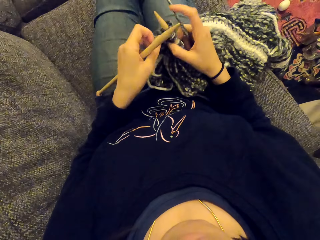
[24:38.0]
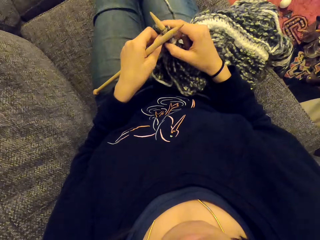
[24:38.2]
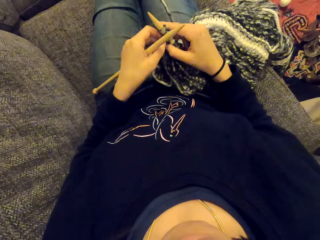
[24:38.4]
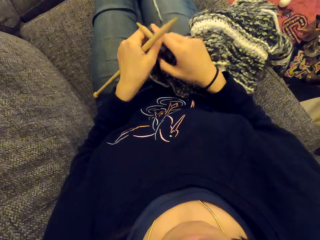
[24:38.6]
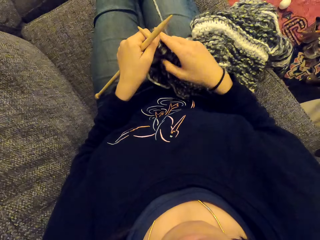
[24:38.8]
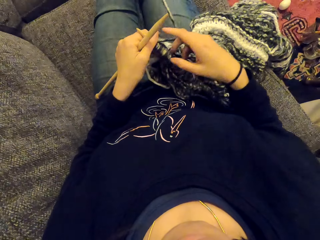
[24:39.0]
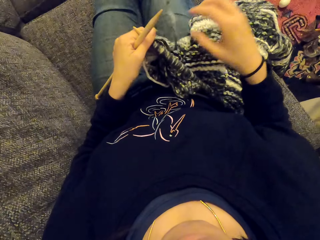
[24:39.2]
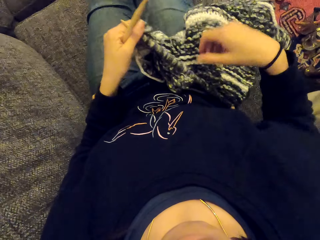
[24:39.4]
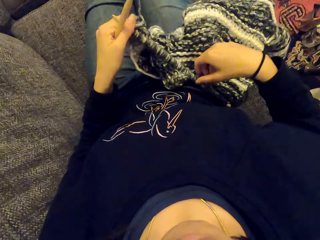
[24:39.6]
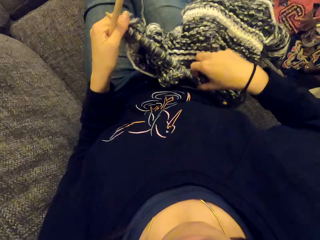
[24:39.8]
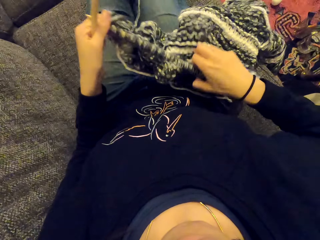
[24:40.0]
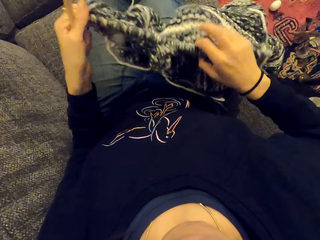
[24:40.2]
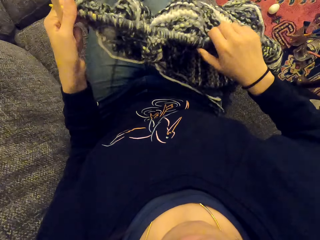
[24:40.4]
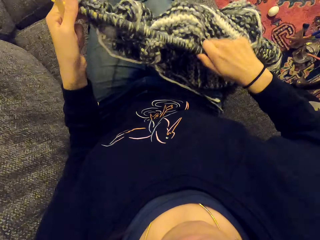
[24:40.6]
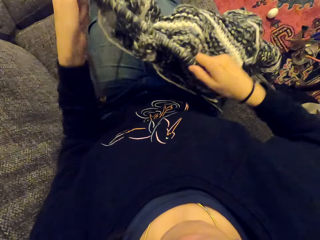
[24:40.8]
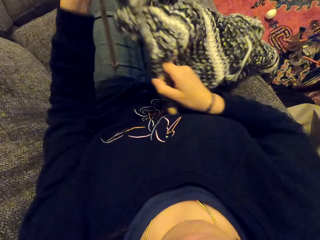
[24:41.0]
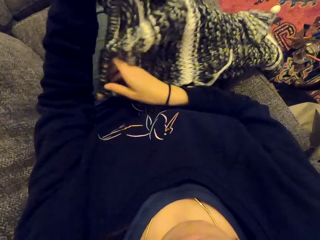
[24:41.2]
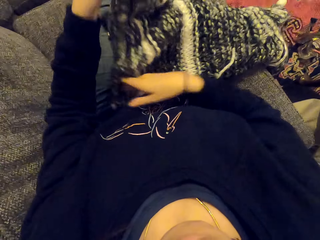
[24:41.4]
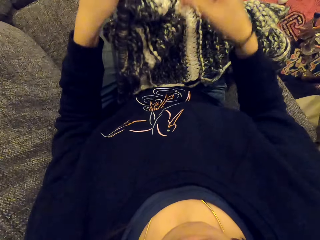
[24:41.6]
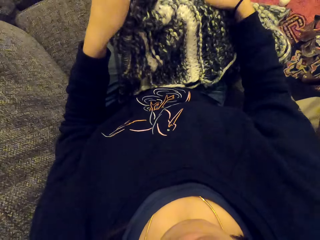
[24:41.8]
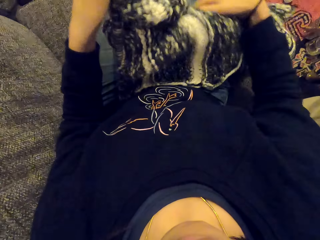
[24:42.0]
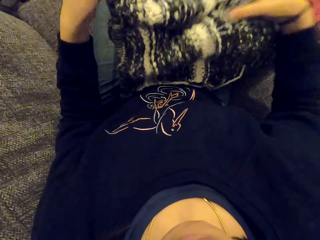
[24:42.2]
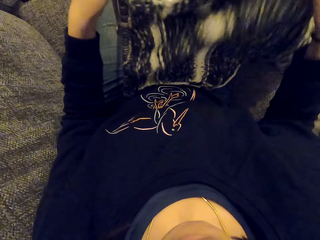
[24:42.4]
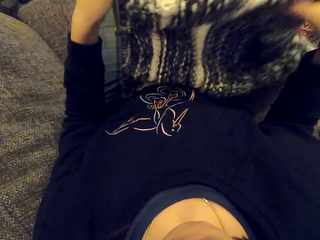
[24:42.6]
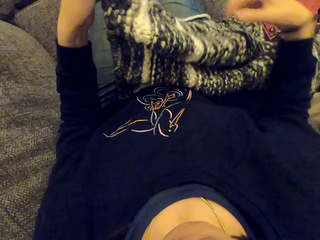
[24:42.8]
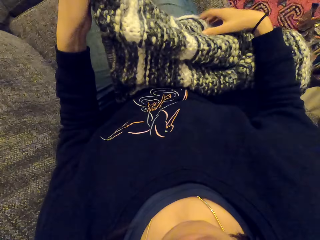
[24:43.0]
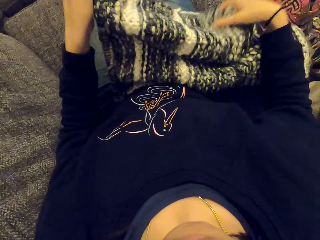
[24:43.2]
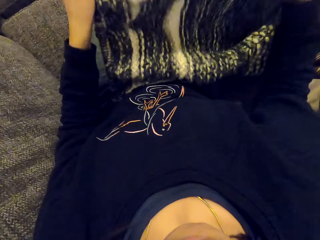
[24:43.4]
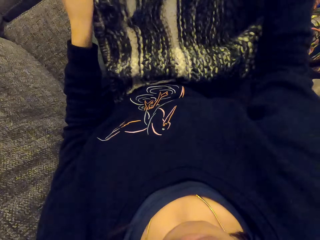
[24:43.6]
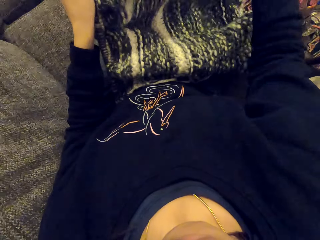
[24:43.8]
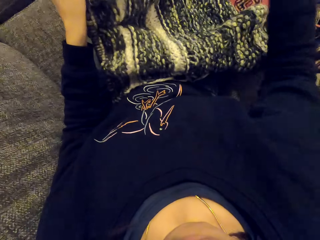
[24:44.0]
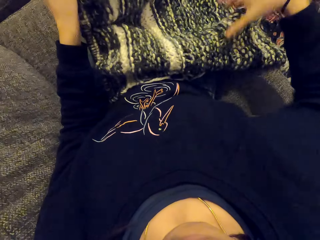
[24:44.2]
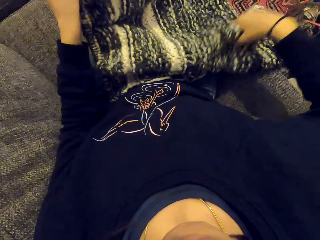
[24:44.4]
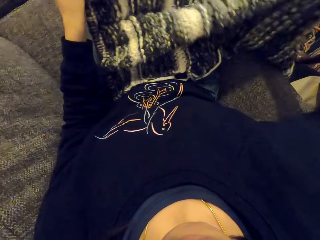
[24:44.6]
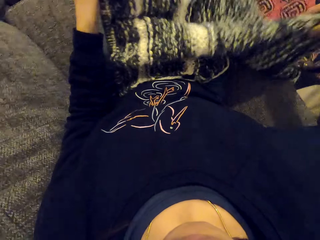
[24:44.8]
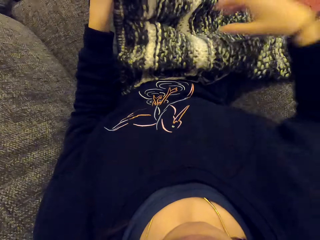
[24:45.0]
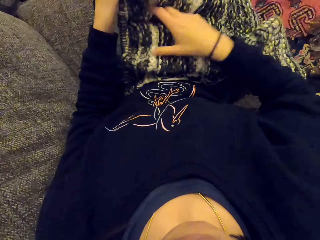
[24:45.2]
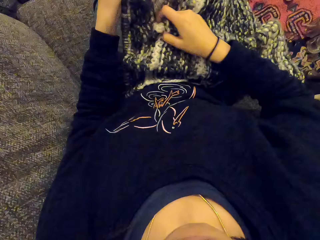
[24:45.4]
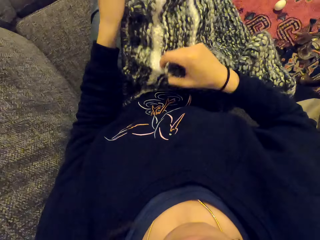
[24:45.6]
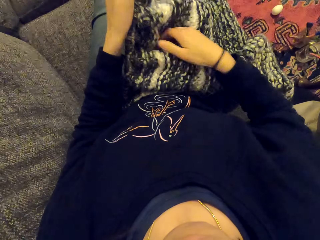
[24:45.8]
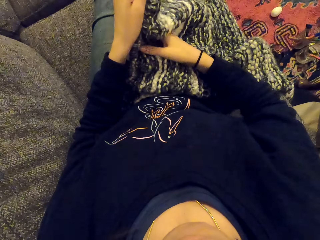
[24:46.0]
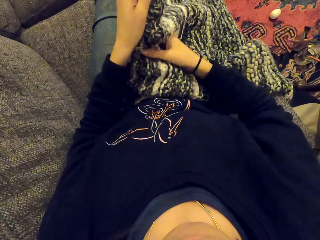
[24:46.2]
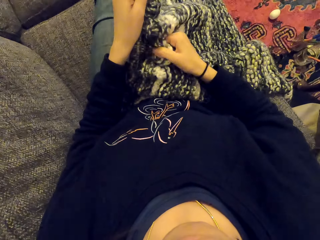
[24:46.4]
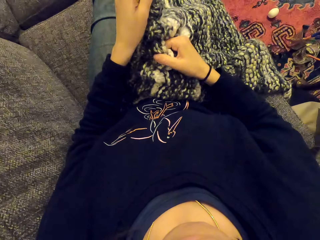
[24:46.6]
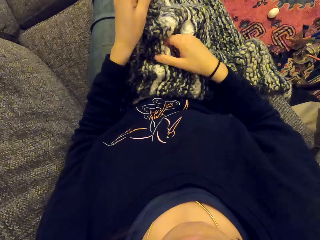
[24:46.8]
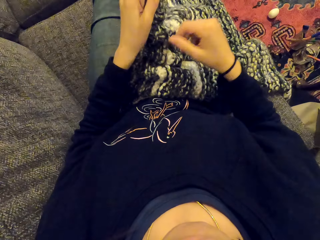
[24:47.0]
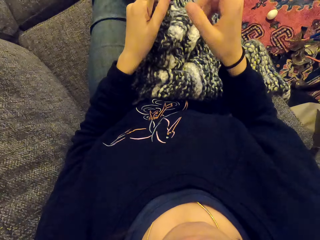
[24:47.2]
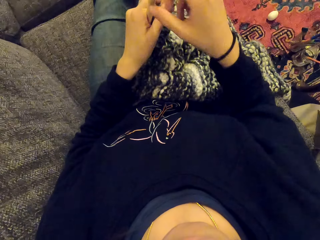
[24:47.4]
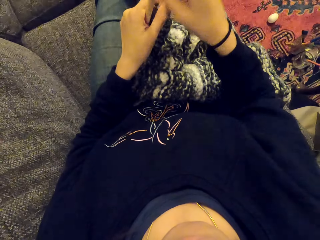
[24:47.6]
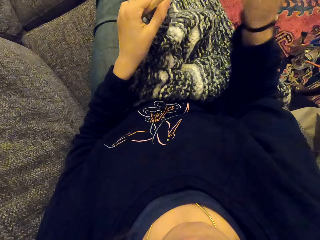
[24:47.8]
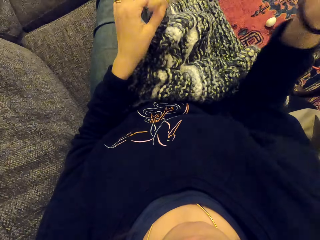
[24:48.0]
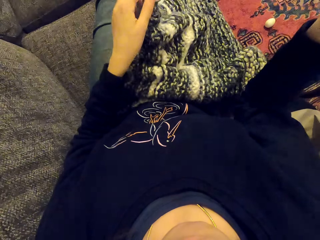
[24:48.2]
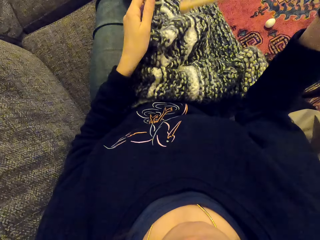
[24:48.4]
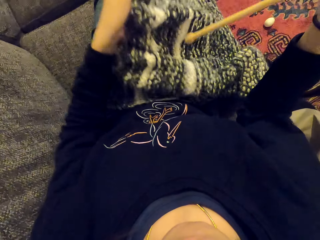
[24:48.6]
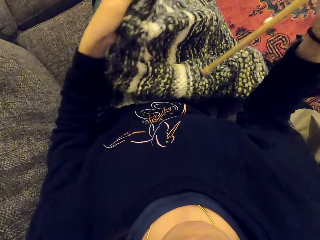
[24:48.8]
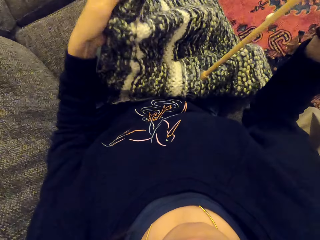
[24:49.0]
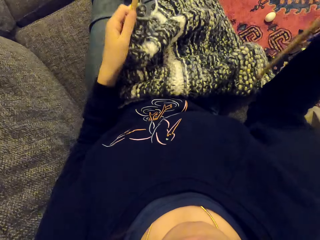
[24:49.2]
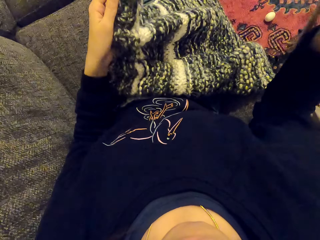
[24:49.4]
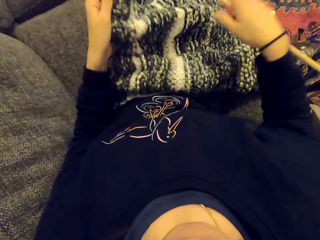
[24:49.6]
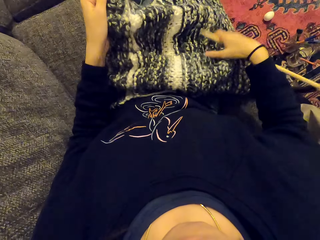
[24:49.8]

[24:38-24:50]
The camera wearer holds the fabric. They turn the piece of cloth.

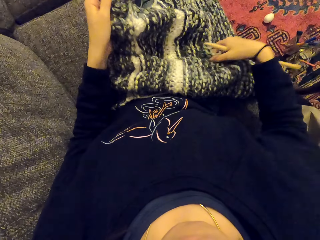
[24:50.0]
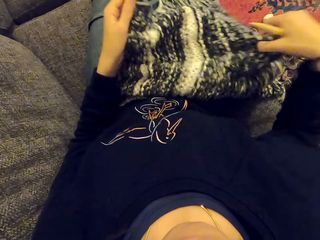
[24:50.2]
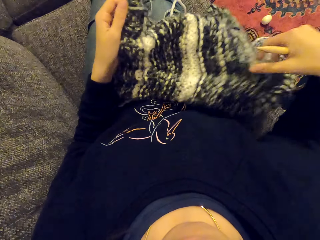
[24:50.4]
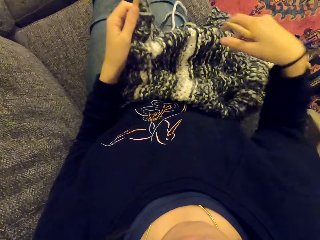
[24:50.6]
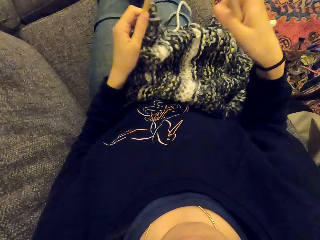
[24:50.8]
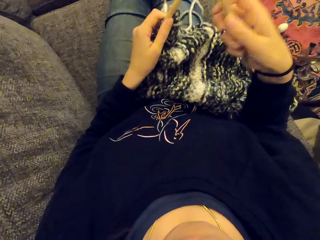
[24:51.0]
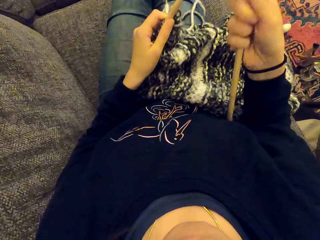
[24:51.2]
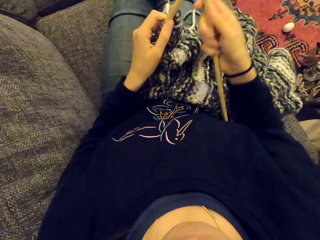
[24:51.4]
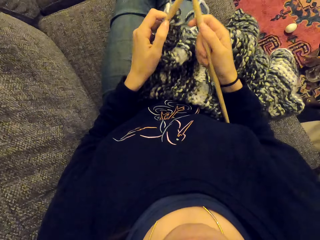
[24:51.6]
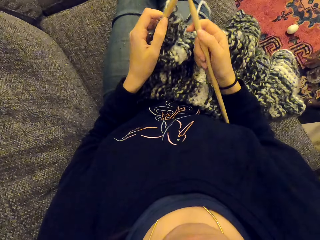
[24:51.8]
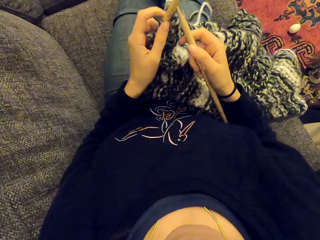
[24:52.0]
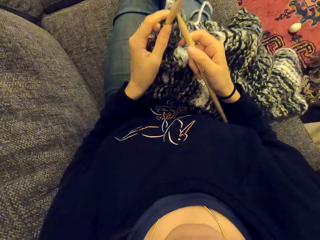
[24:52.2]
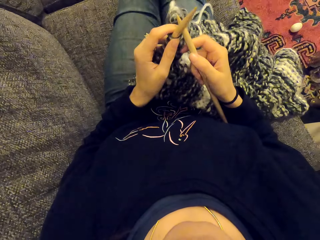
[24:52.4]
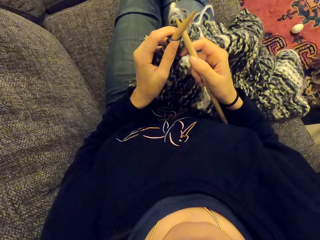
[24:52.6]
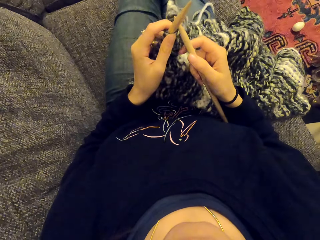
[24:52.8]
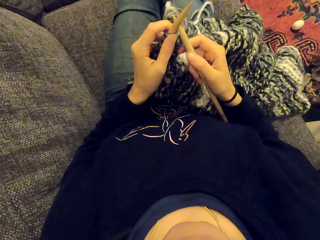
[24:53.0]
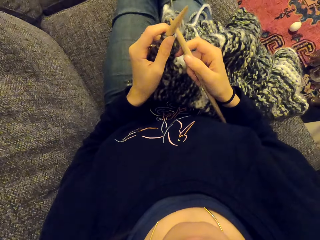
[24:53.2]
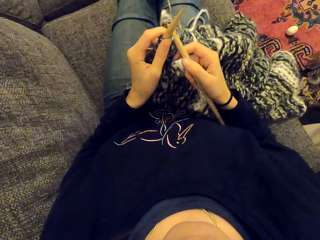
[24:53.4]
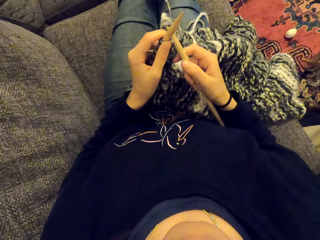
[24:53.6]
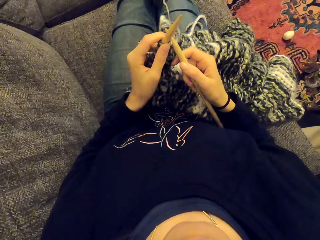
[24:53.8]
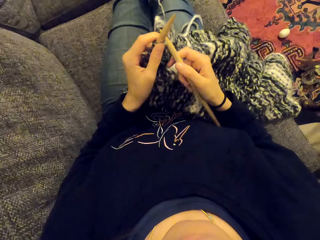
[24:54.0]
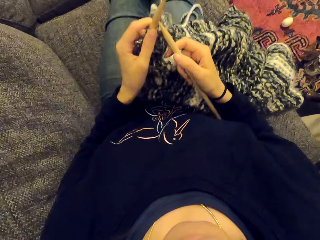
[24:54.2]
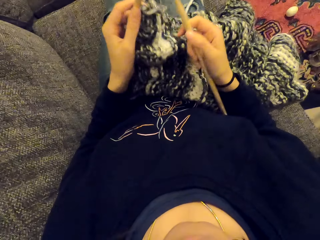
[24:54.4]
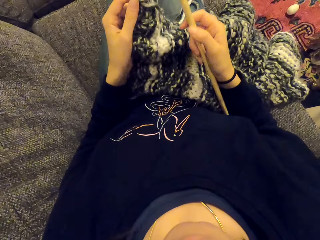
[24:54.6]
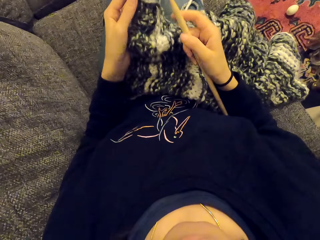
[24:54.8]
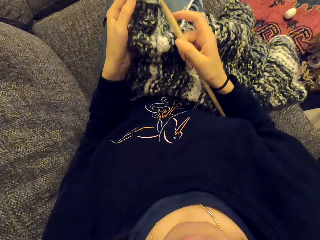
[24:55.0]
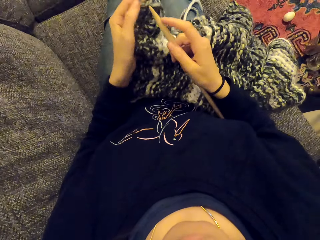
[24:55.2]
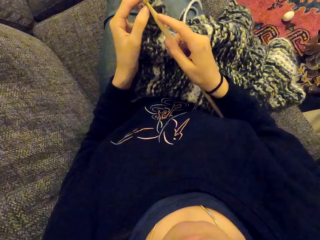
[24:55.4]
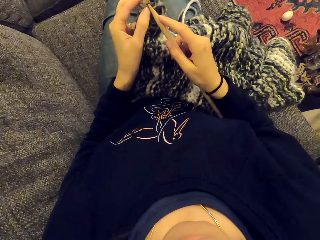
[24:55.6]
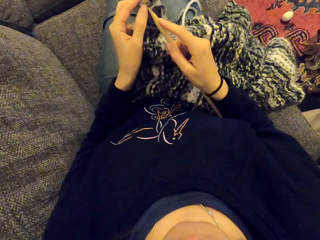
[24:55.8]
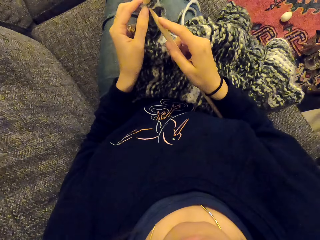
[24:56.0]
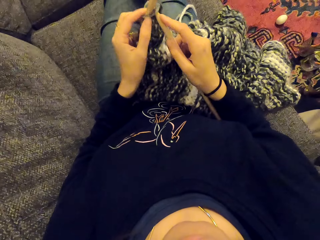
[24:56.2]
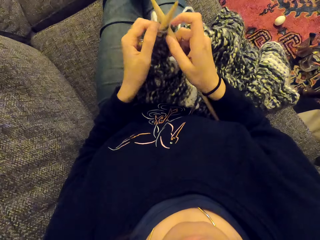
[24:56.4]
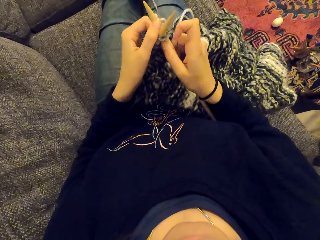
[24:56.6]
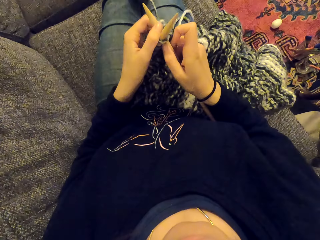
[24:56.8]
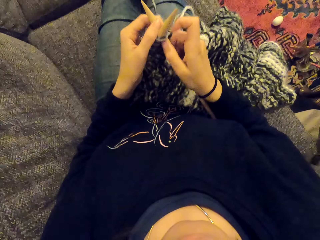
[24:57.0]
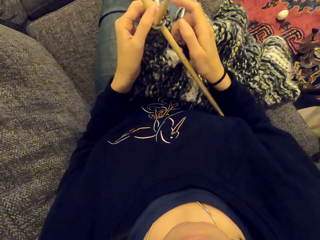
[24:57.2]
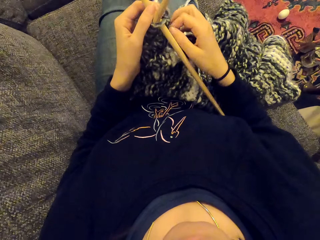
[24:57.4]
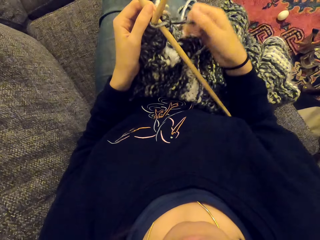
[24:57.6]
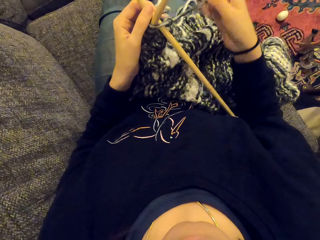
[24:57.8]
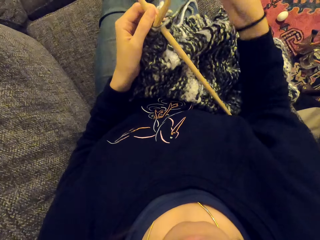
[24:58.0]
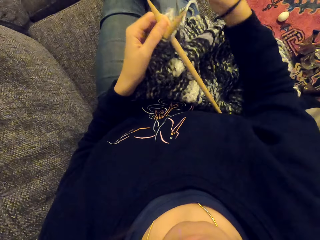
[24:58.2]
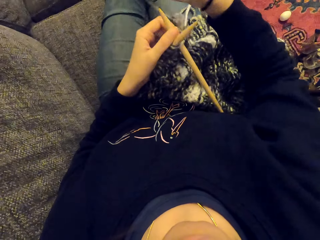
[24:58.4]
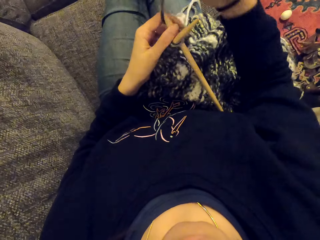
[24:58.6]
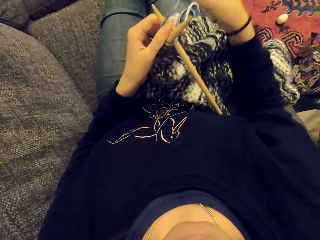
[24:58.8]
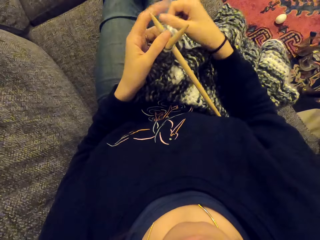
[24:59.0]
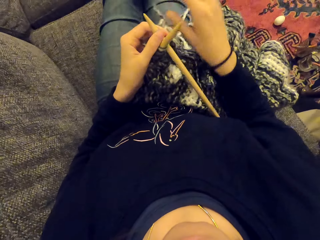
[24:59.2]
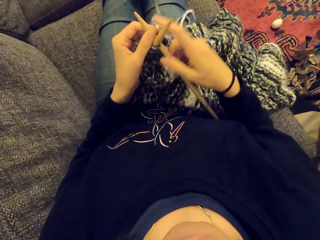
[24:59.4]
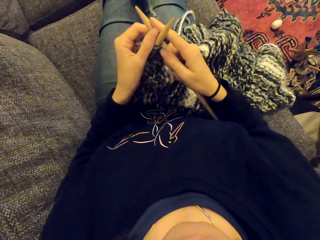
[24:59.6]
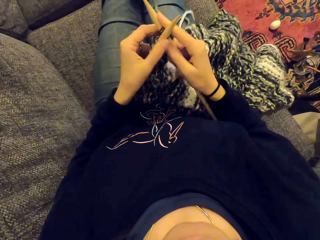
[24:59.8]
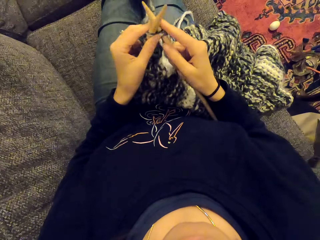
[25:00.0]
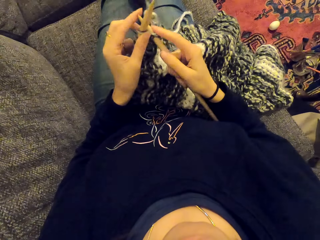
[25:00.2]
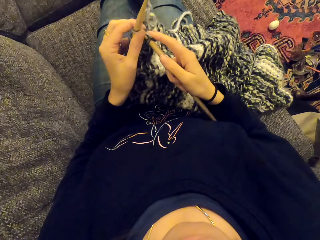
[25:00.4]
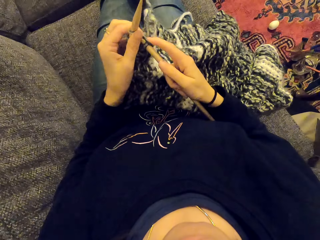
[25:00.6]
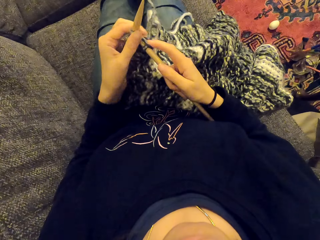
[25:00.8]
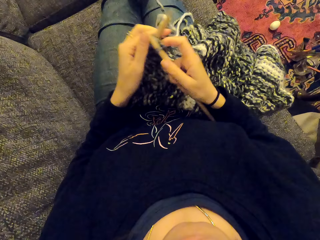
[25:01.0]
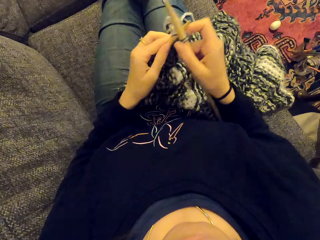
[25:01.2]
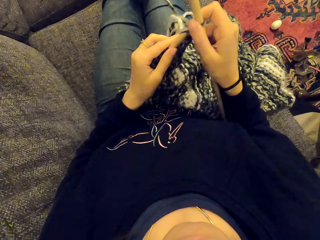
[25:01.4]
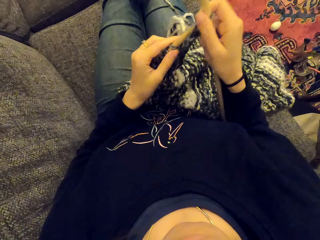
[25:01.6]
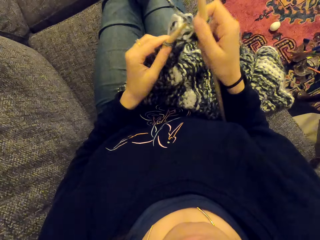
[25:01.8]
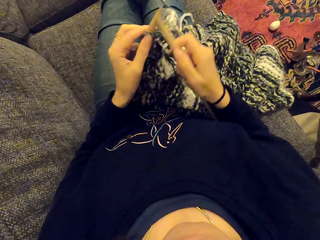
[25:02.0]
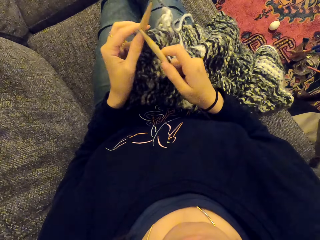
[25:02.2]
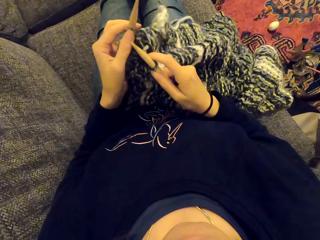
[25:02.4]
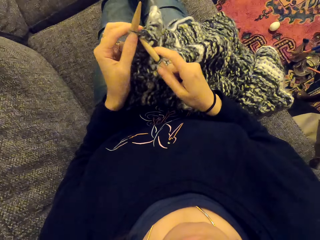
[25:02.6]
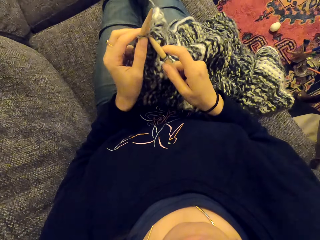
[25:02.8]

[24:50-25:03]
The camera wearer knits the fabric.
